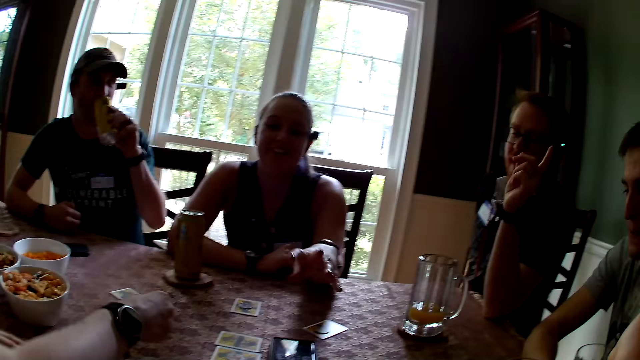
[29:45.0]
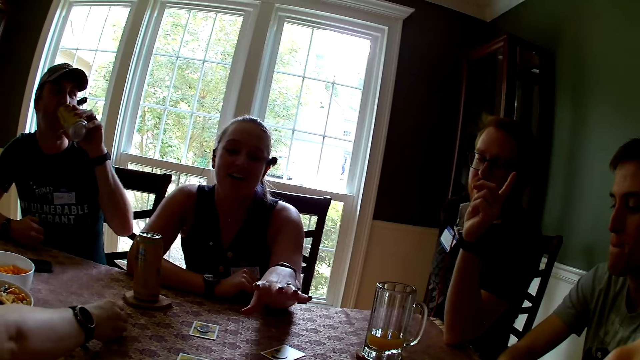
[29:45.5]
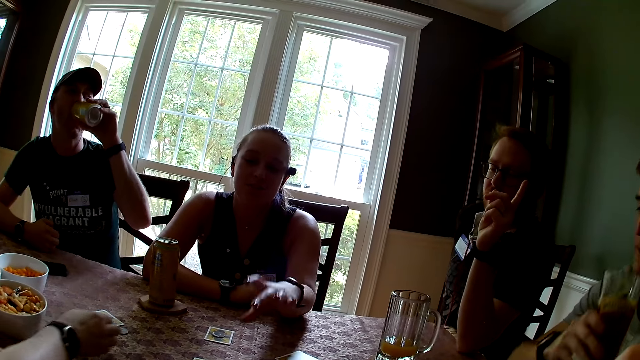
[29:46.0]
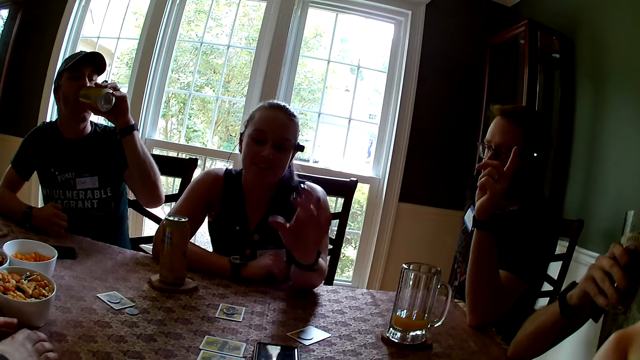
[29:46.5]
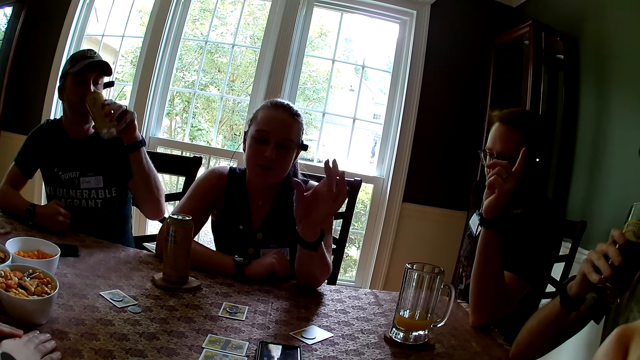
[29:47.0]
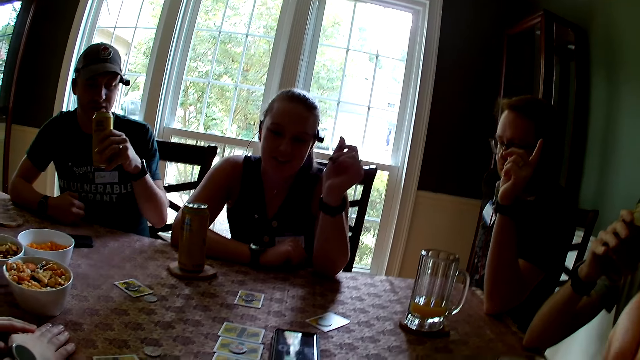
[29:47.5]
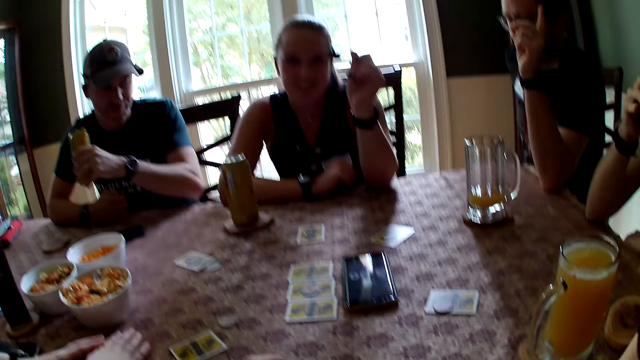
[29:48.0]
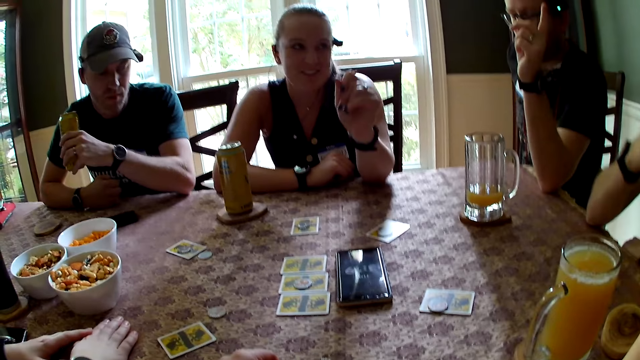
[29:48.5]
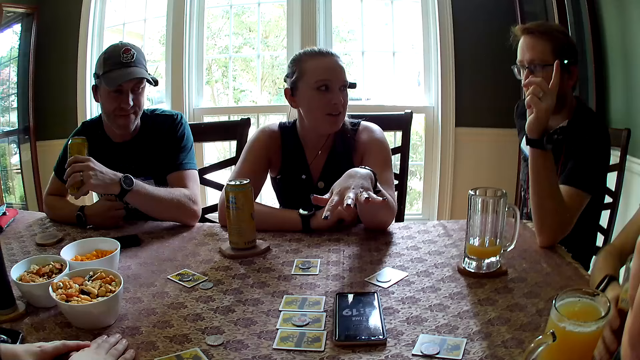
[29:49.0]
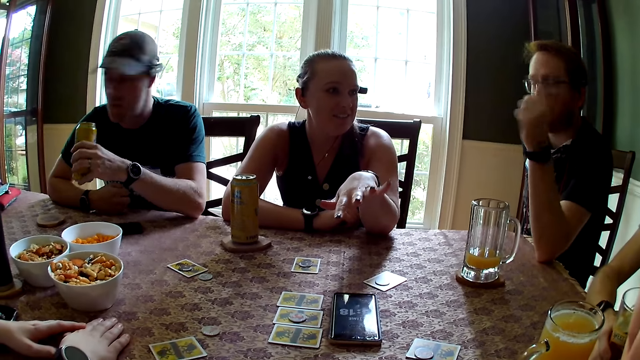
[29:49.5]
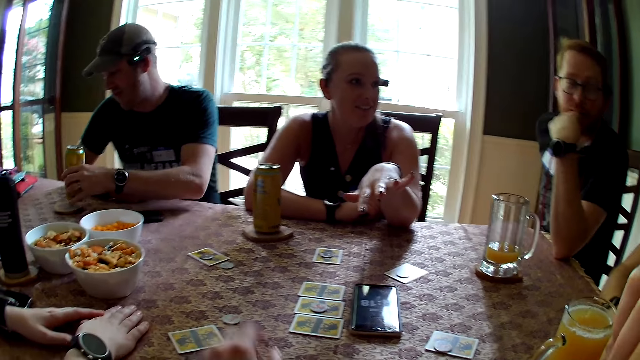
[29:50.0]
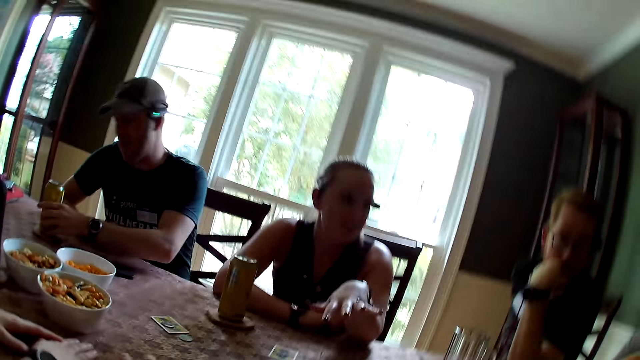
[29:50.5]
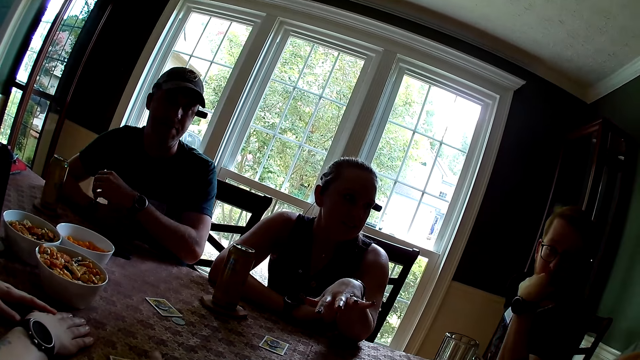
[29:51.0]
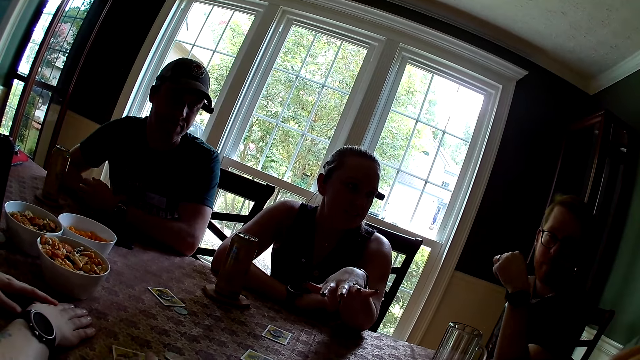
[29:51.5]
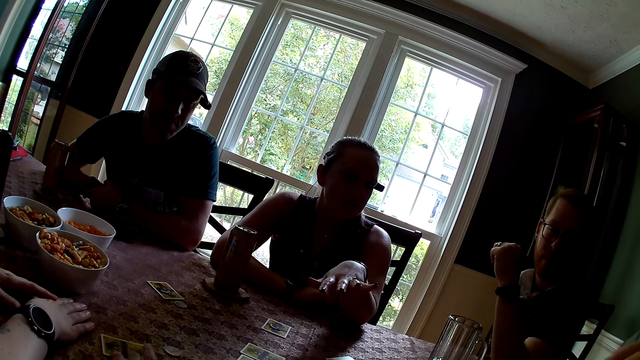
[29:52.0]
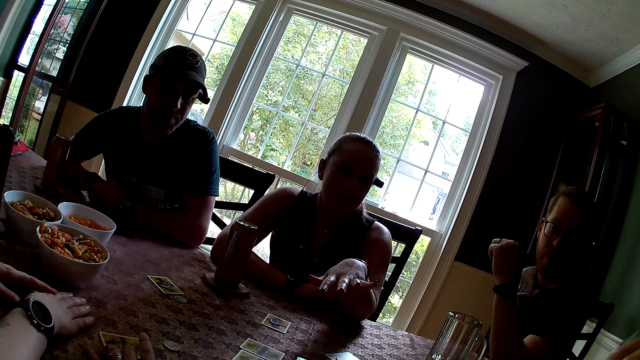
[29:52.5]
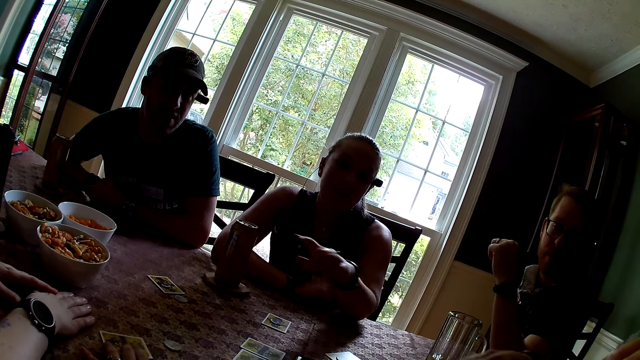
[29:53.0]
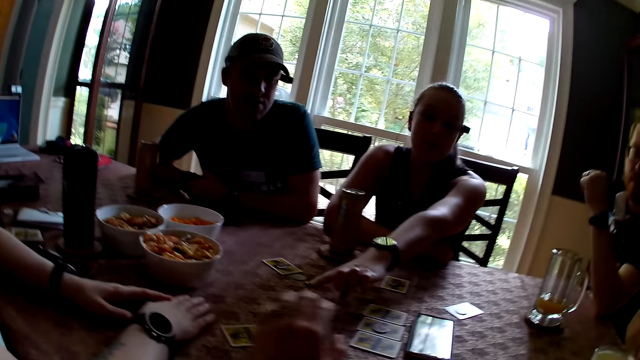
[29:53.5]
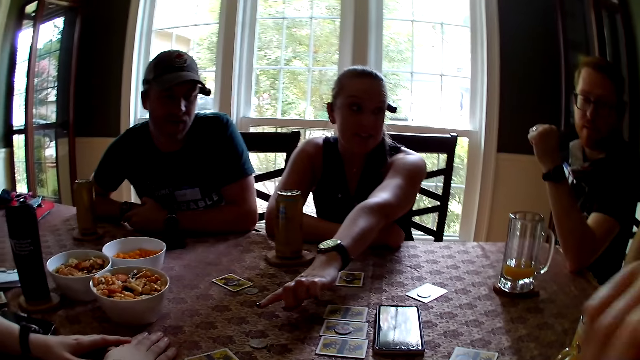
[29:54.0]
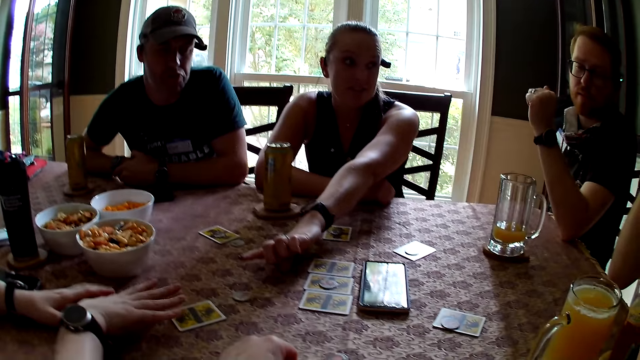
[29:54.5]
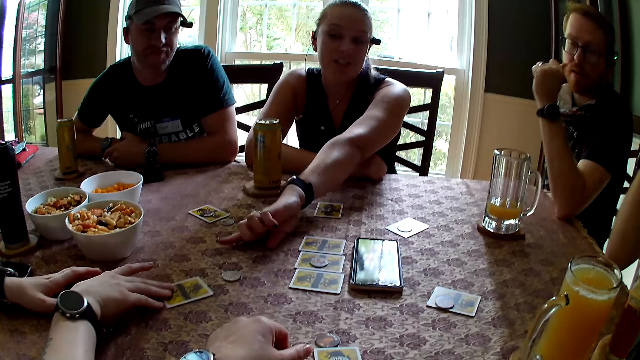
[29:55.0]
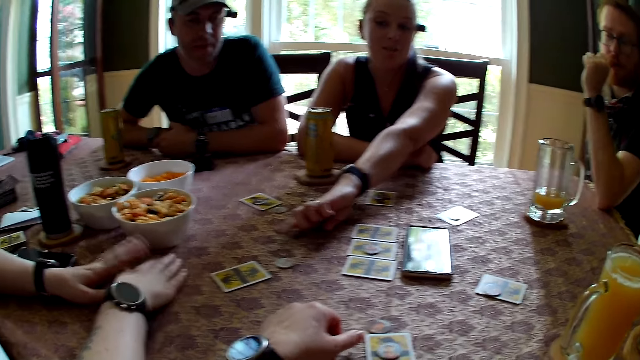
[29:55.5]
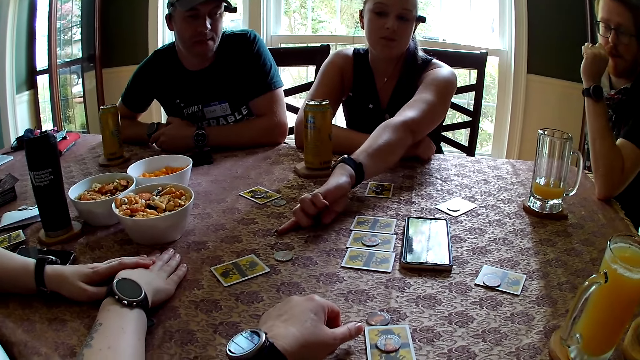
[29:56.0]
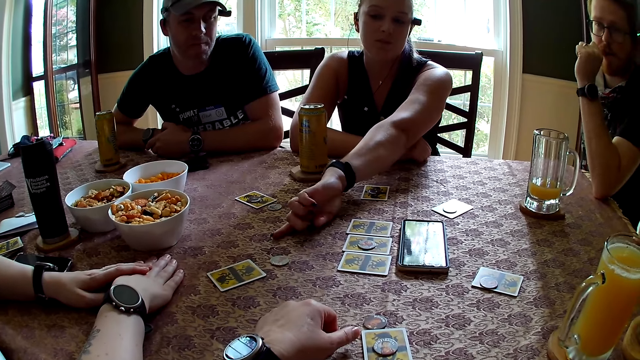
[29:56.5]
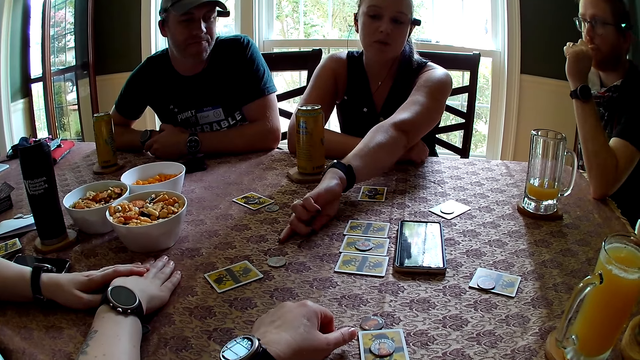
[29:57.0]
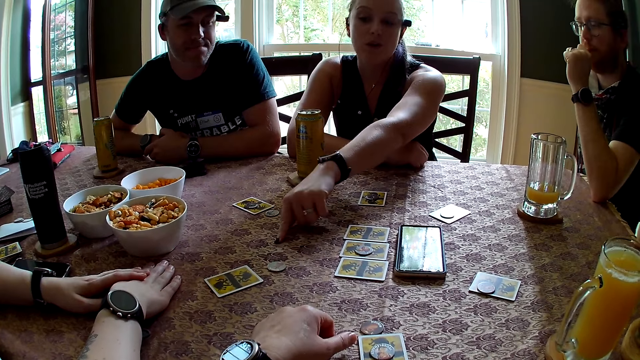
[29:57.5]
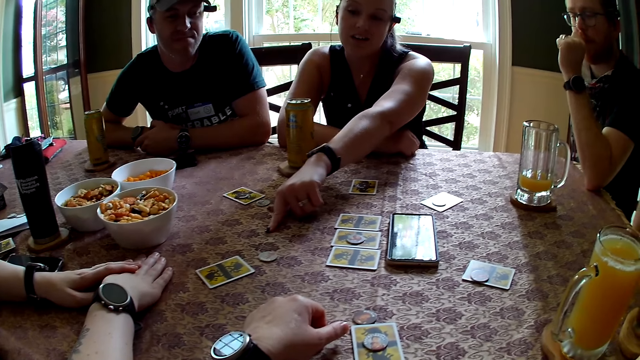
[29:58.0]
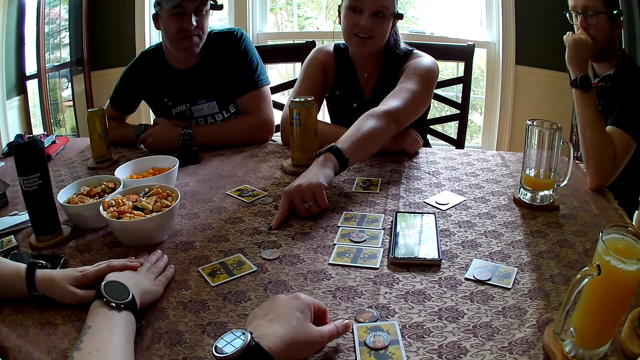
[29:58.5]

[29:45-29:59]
The camera wearer looks around. The man drinks from the canned beer in his left hand. Another man drinks from a cup of beer in his right hand. The other man drops the cup of beer on the table with his right hand. The first man drops the canned beer on the table with his left hand. The camera wearer pats the table with her left fingers. A woman stretches her left hand across the table. Another woman touches a card with her right hand. A person stretches their hands.

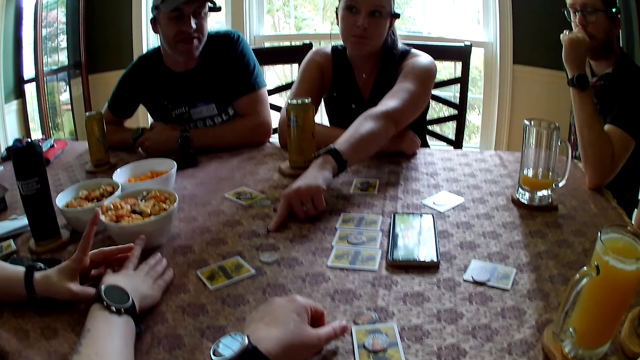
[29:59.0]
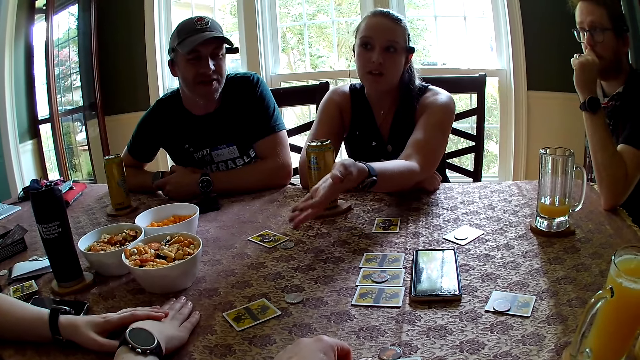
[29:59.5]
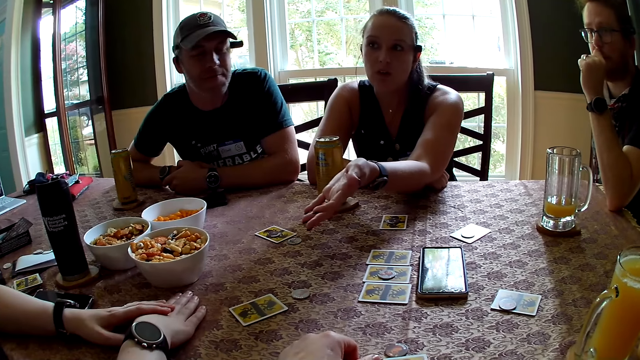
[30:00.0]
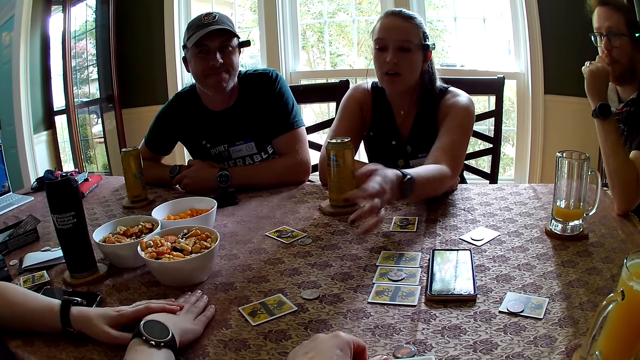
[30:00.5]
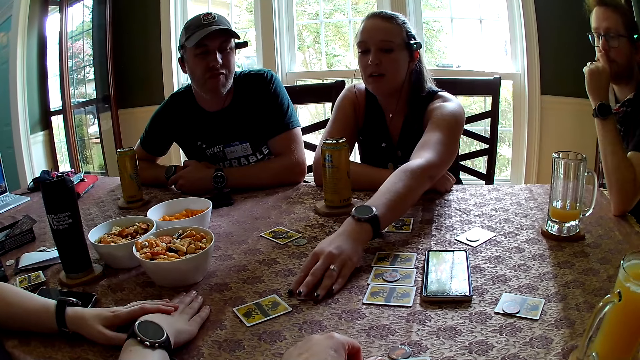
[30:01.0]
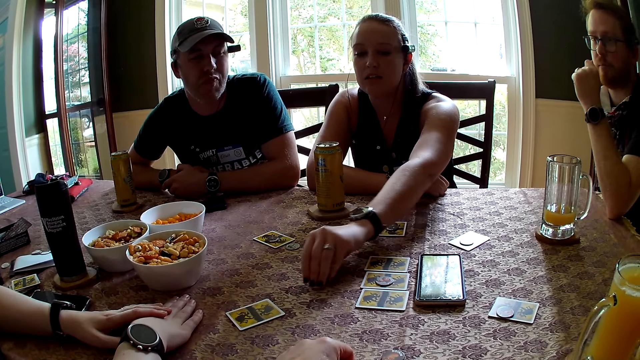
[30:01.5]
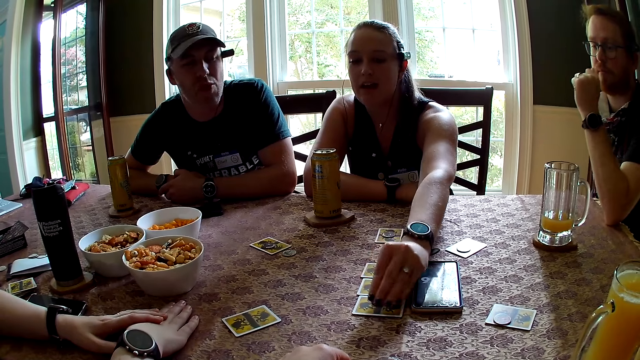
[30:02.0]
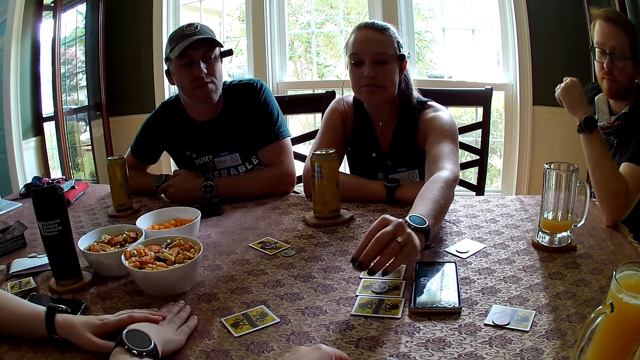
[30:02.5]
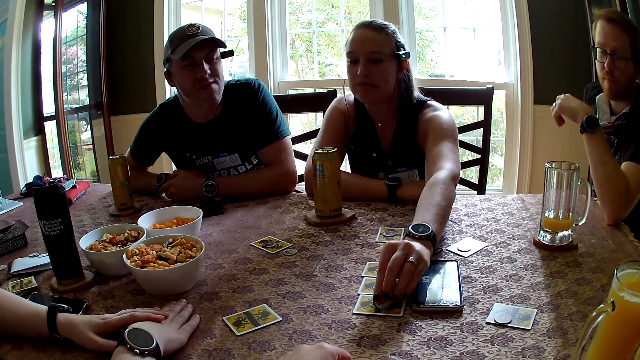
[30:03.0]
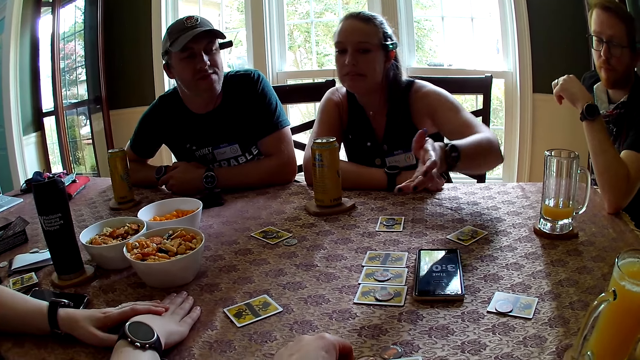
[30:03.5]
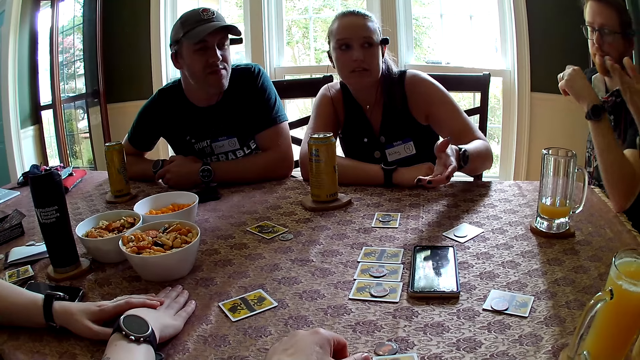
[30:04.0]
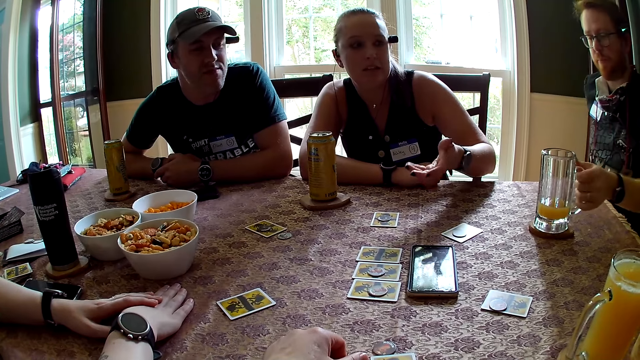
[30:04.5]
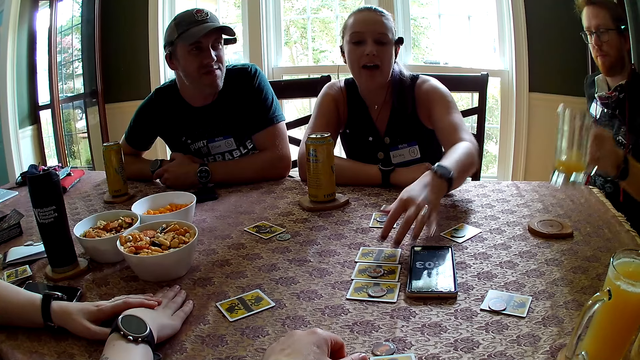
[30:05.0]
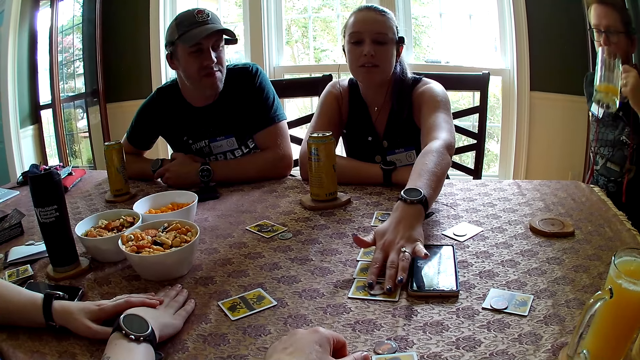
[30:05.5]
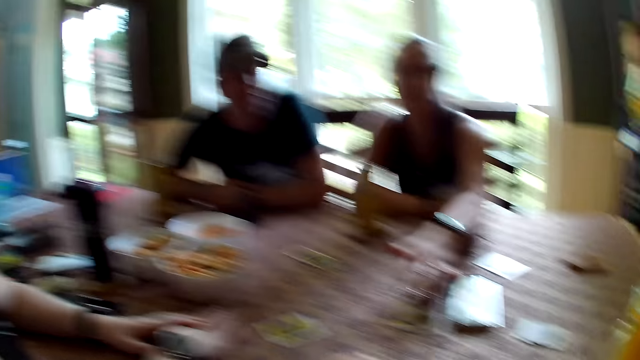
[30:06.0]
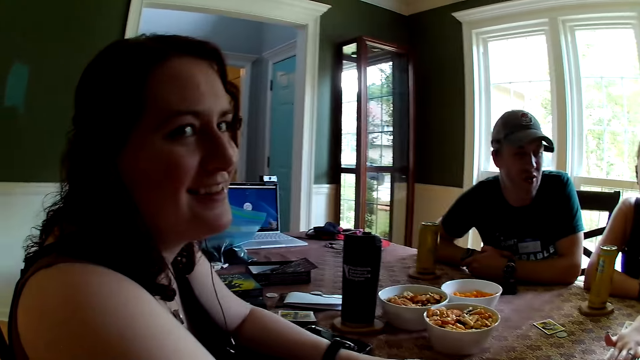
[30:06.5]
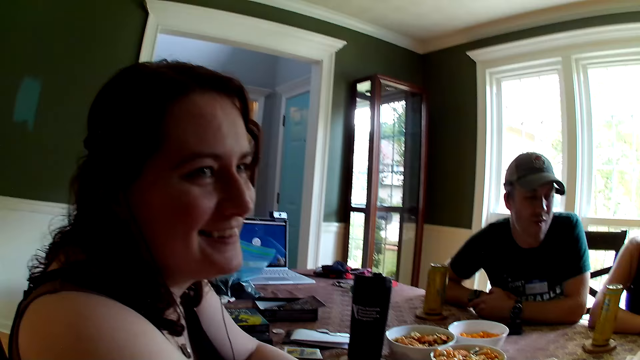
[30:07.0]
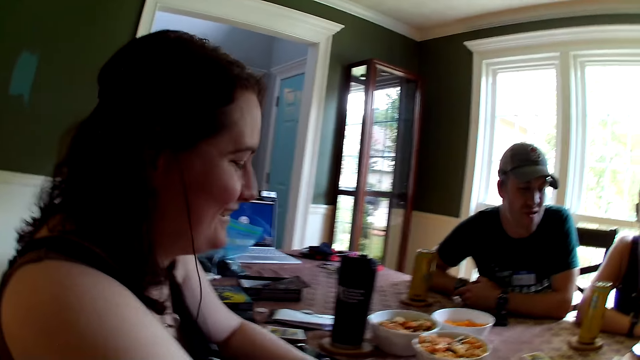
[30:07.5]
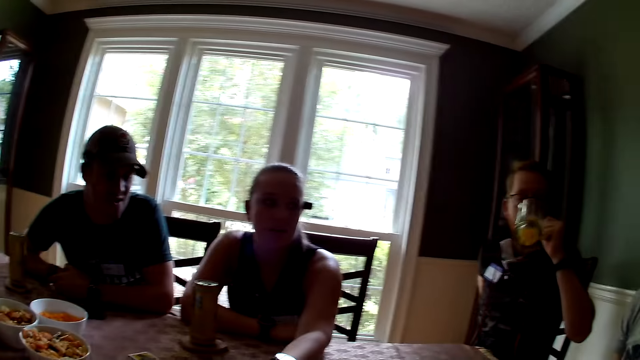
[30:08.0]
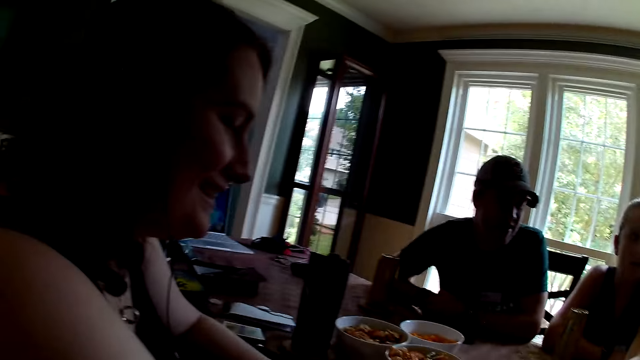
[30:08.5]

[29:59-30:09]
The woman interacts with the players. She picks up a token on the table with her left hand. She drops the token on a card with her left hand. Another man picks up a cup of beer on the table with his left hand. The woman places her left fingers on a token on the table.
